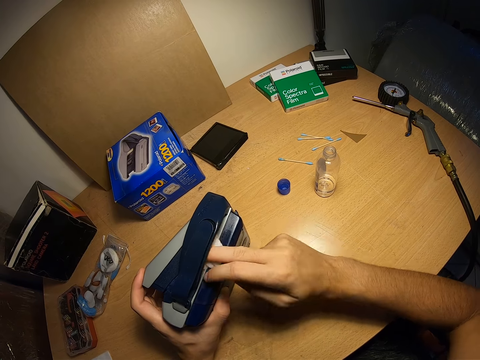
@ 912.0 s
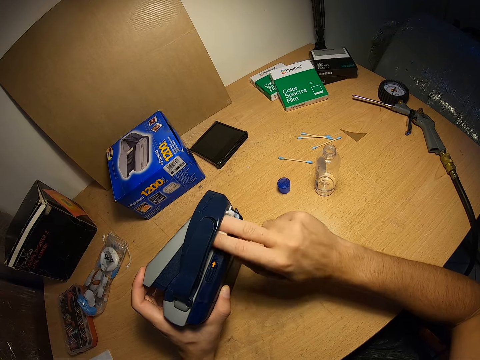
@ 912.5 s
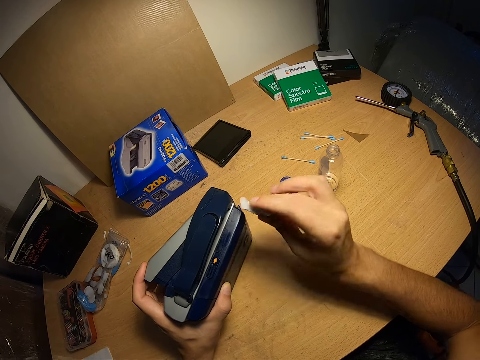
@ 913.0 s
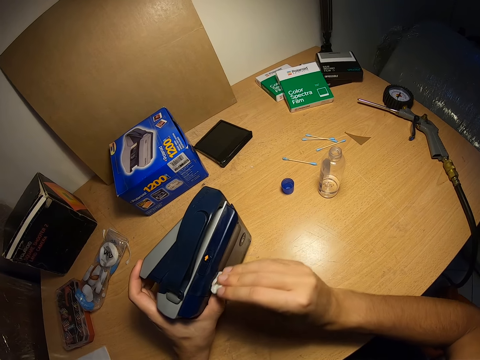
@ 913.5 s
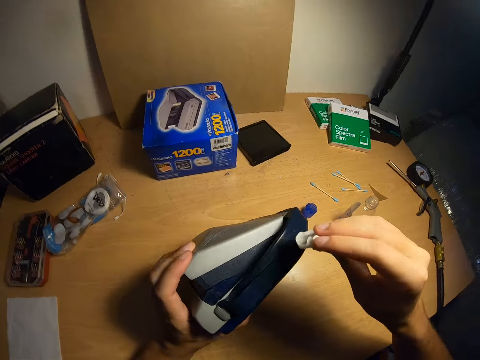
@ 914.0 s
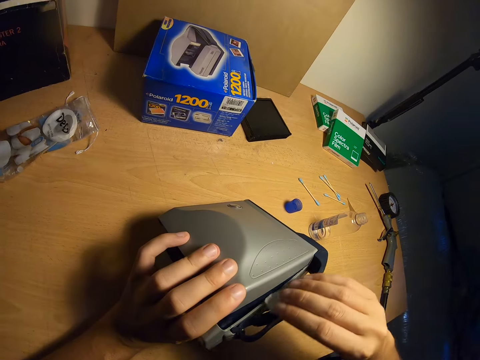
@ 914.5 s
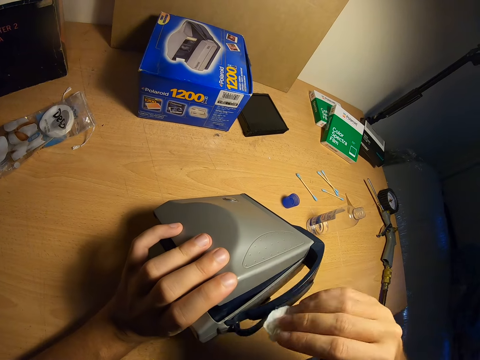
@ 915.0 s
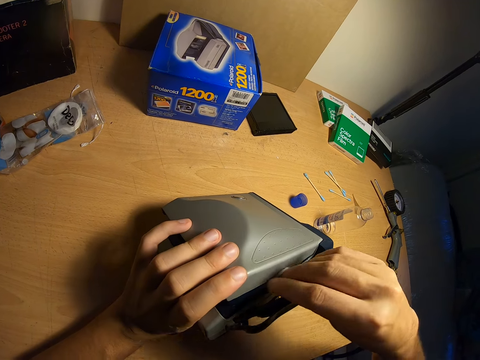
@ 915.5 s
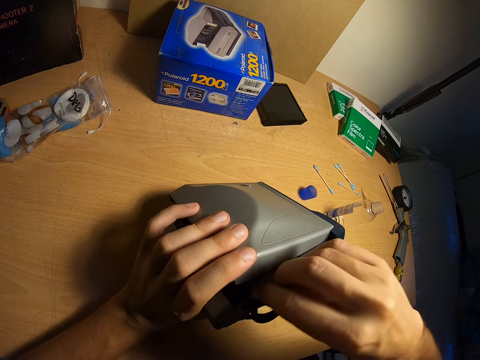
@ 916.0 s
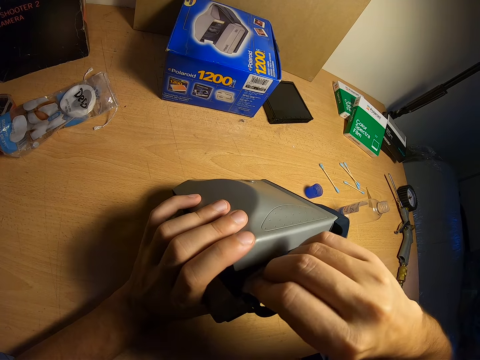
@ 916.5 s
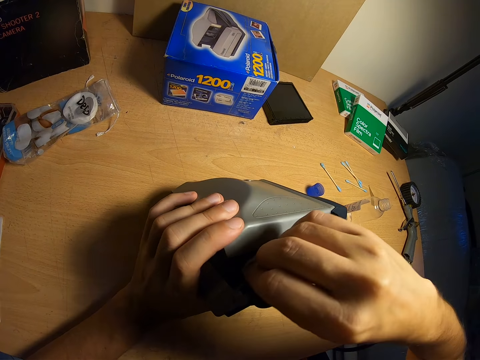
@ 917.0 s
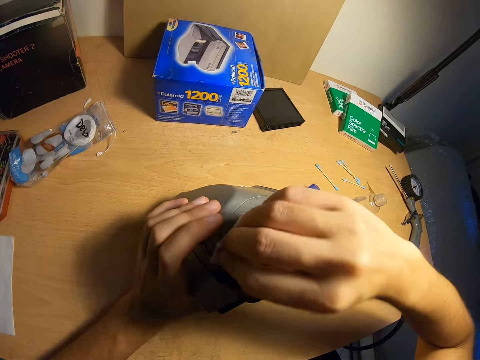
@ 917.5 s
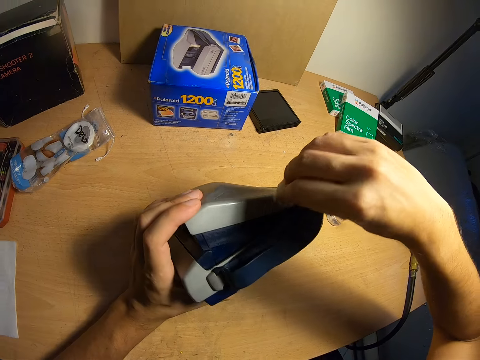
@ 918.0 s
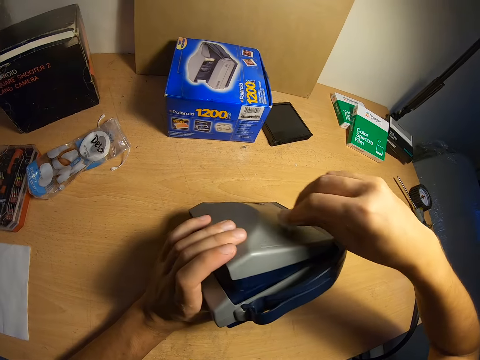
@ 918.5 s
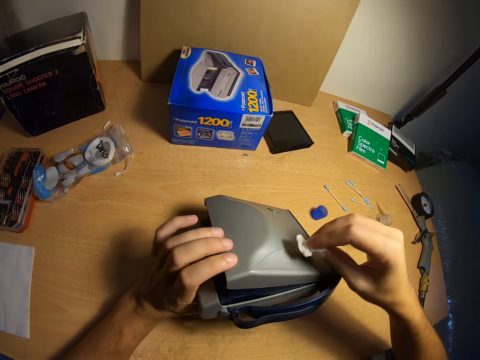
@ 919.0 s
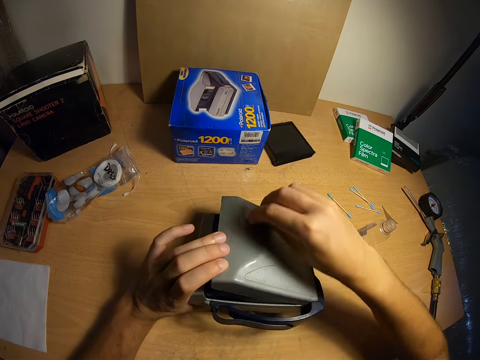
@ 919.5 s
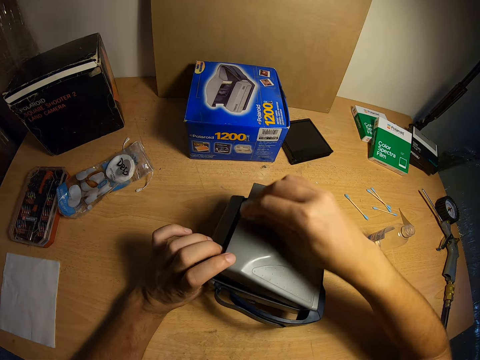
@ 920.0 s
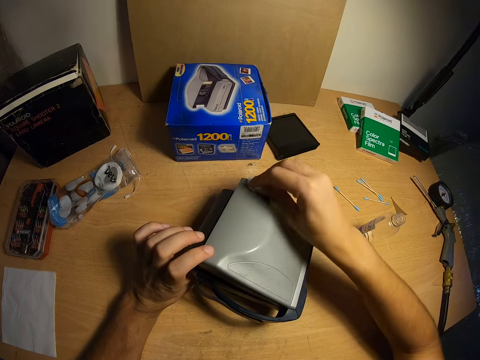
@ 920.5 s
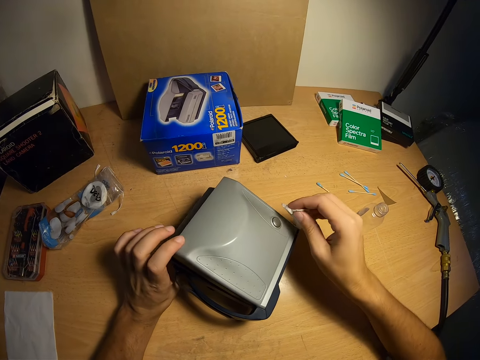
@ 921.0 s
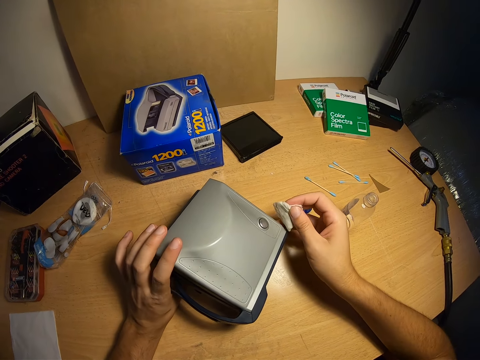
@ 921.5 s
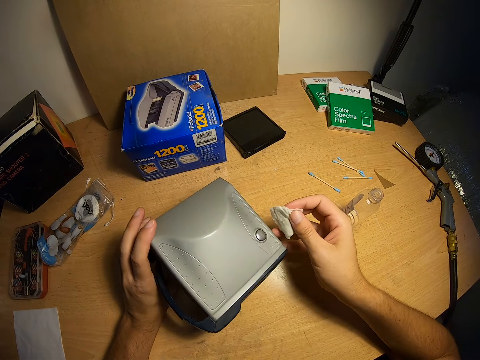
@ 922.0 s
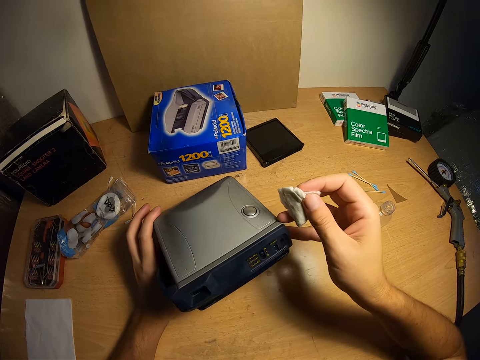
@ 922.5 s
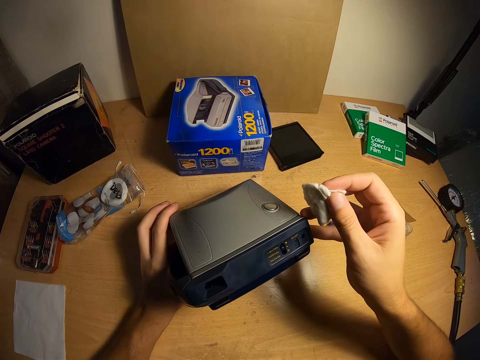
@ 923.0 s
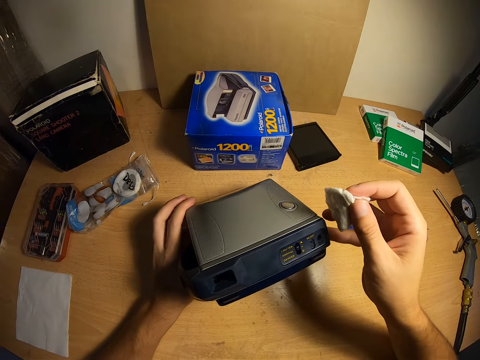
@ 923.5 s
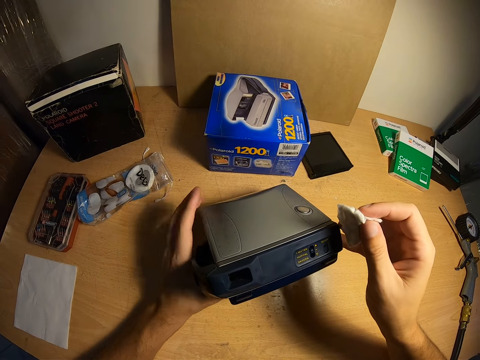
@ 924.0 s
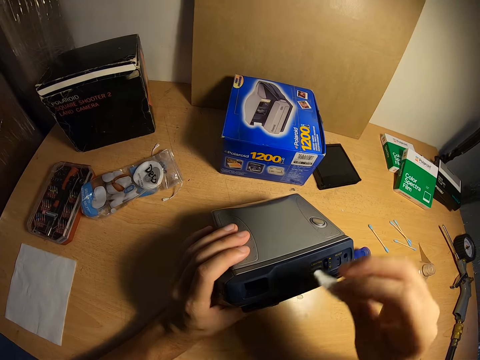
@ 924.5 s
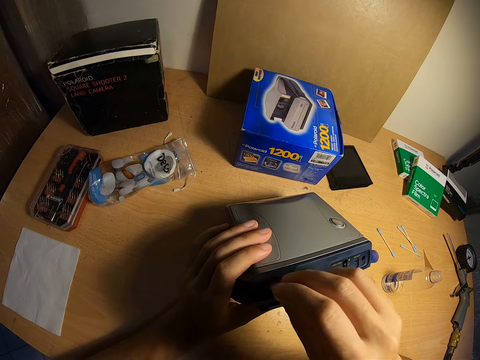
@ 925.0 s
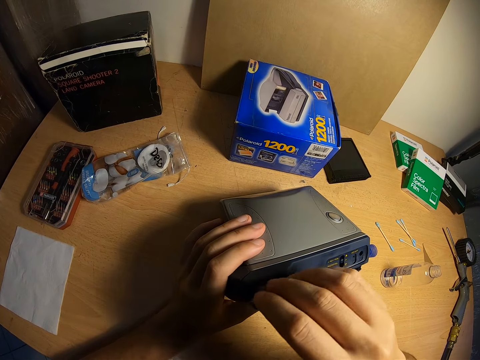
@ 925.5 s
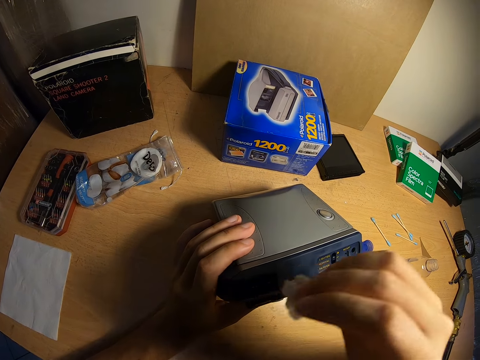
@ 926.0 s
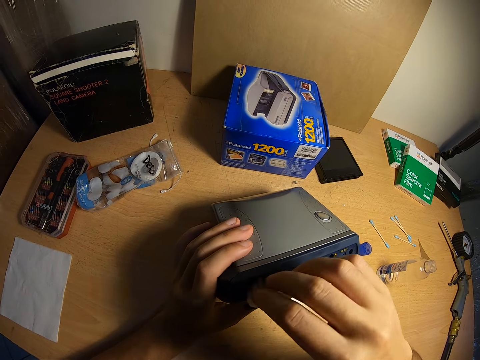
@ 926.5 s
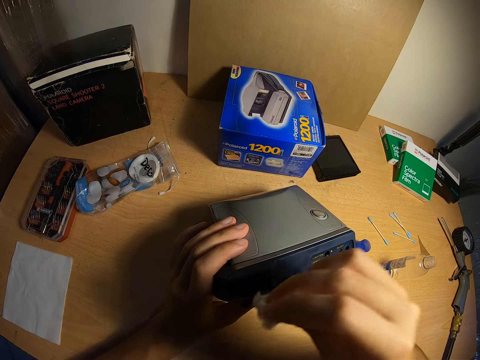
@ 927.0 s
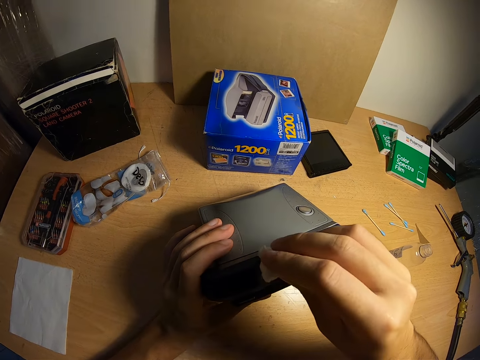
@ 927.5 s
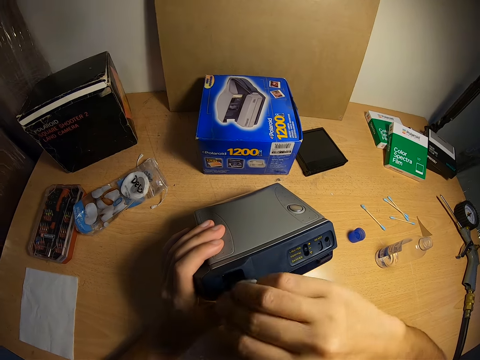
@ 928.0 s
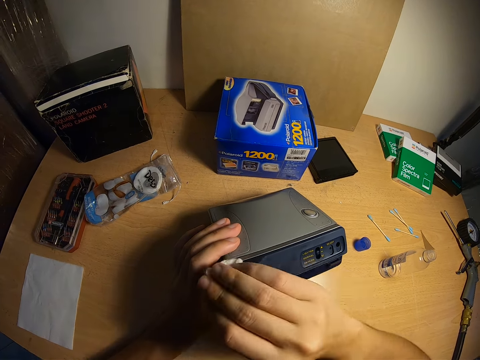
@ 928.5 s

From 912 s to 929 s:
The camera wearer rotates the Polaroid Spectra. He adjusts the Polaroid camera with both hands. He cleans the Polaroid camera with the cotton in his right hand.

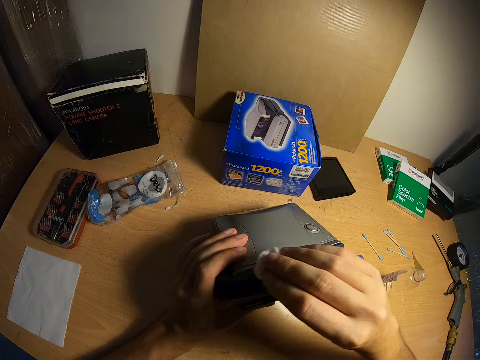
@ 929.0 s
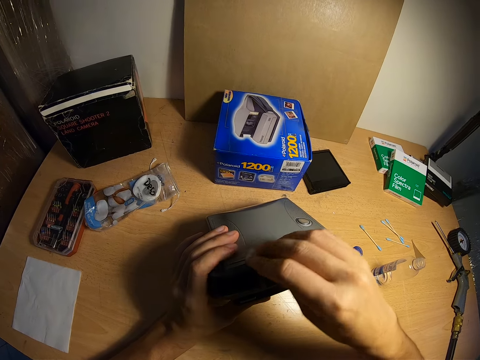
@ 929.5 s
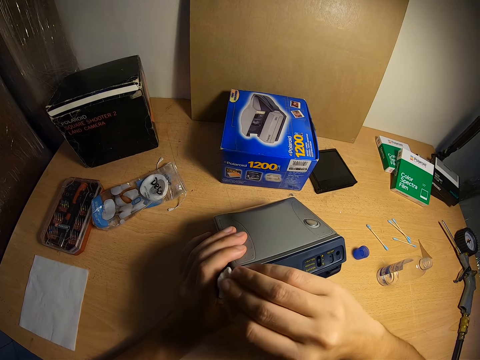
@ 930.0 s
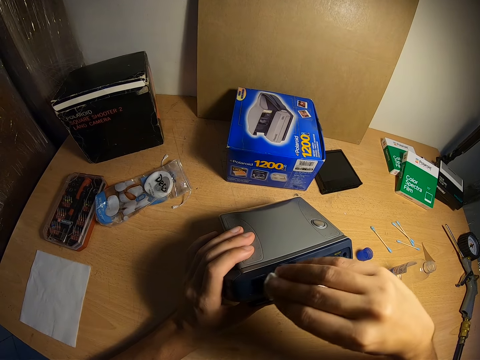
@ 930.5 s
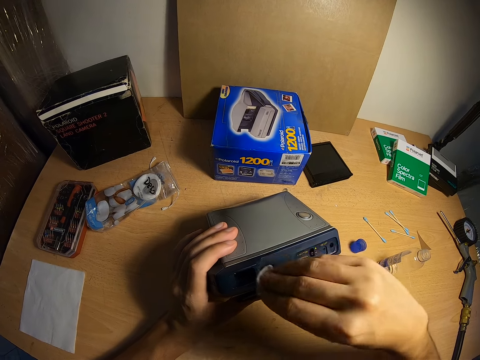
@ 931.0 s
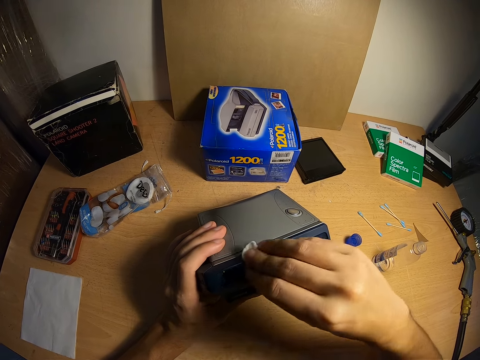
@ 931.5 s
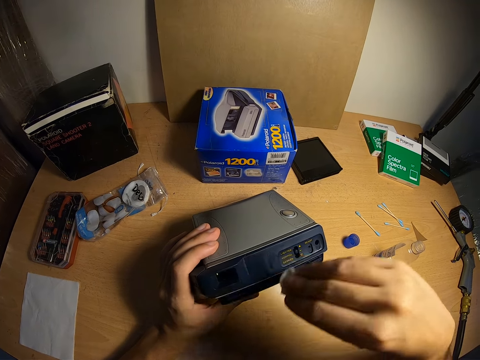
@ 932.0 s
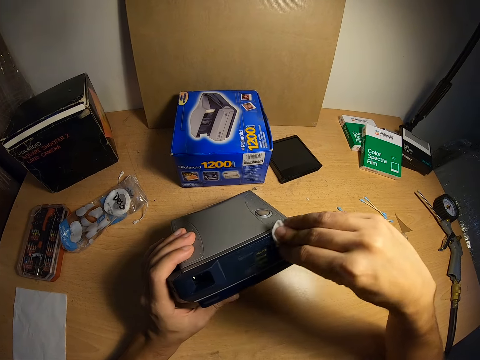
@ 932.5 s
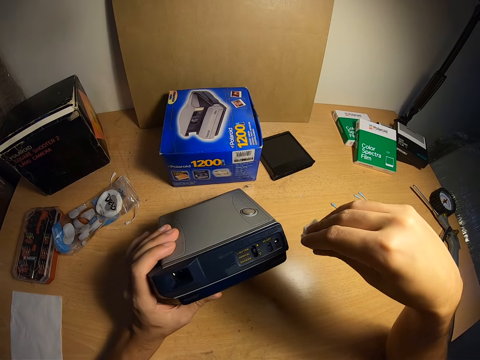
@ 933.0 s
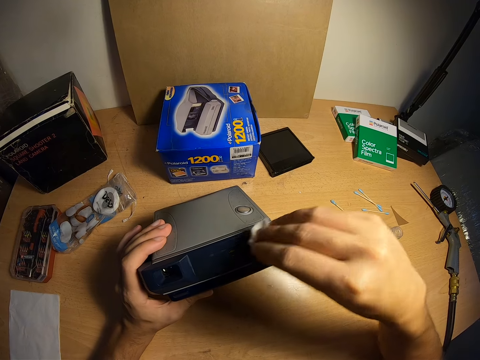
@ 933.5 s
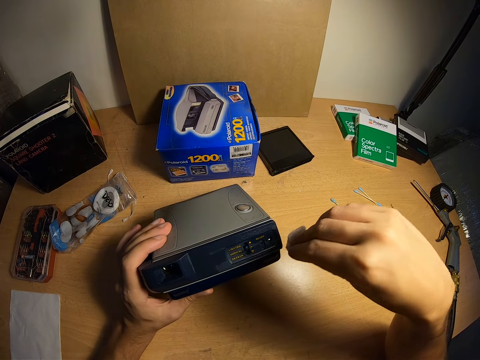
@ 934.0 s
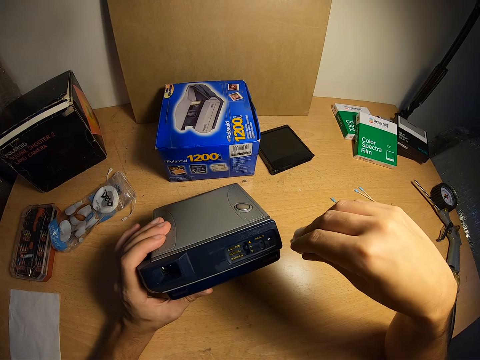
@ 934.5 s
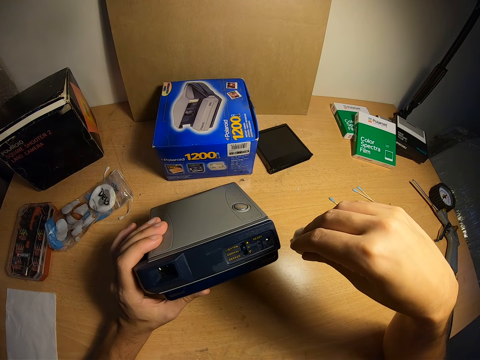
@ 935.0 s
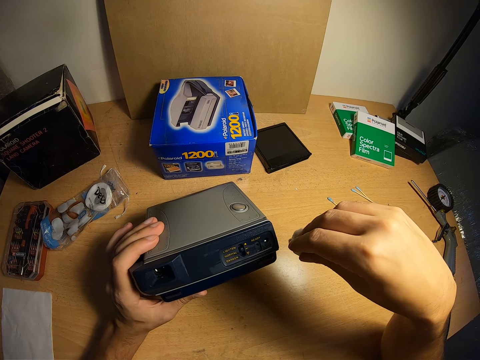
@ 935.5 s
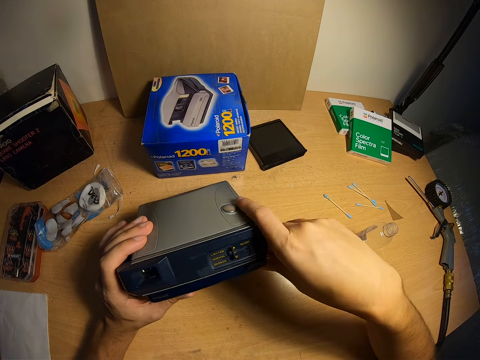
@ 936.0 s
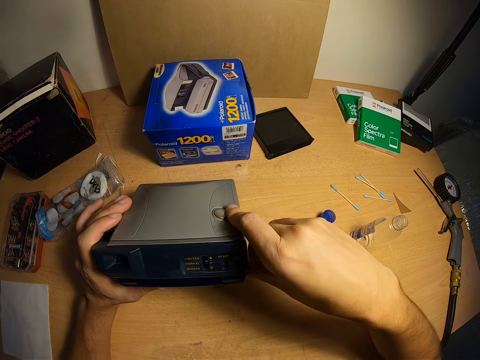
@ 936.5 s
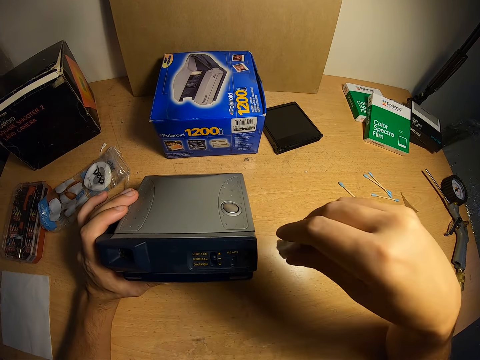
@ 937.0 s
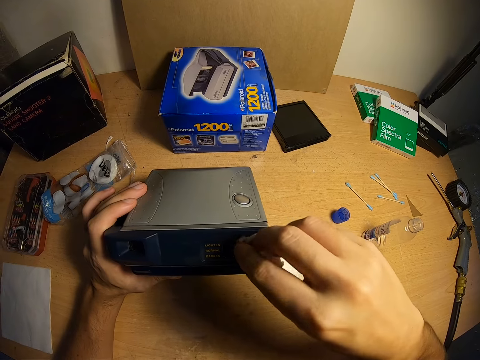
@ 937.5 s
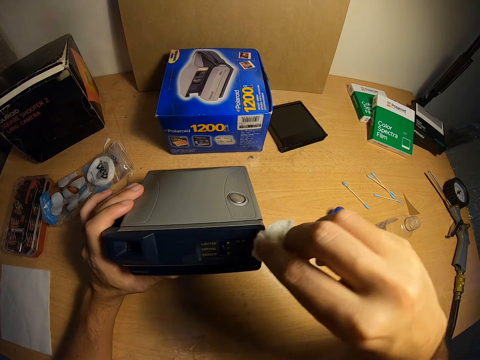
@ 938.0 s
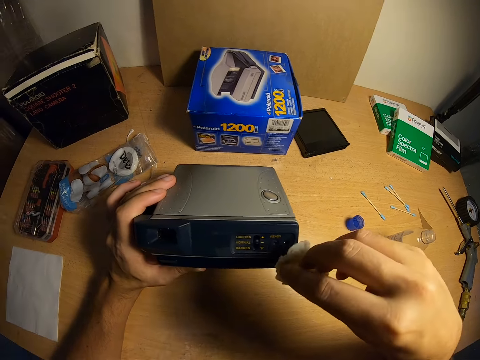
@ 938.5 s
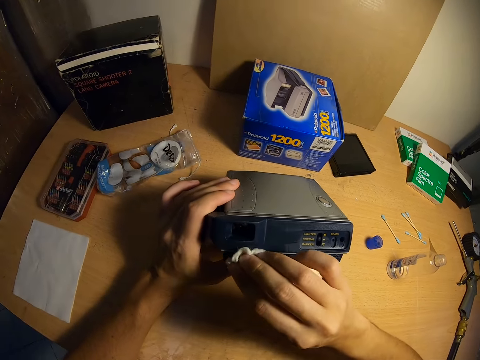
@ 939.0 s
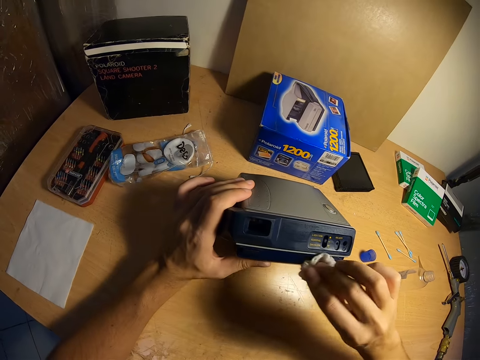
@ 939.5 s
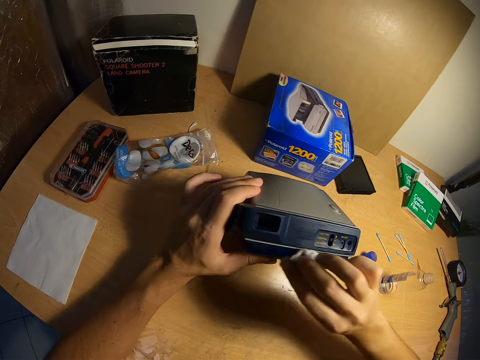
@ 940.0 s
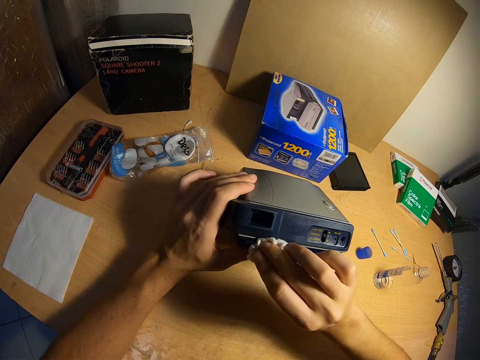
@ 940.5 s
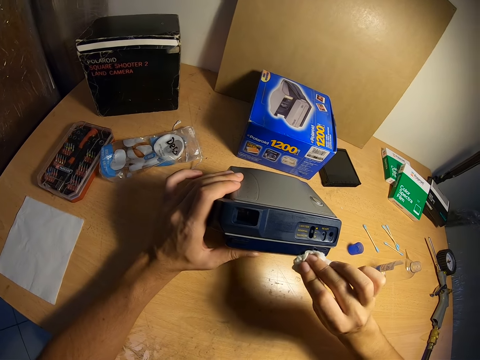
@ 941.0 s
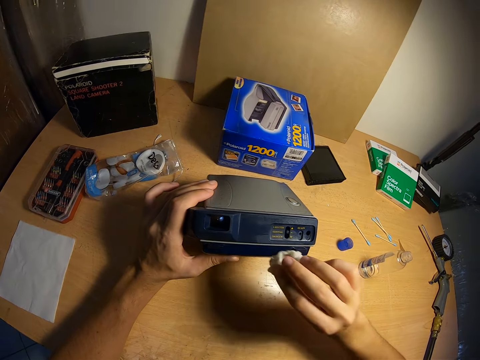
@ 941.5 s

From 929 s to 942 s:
The camera wearer pauses for a while. He touches the Polaroid Spectra. He holds the Polaroid camera with both hands. He cleans the Polaroid camera with the cotton wool in his right hand.
